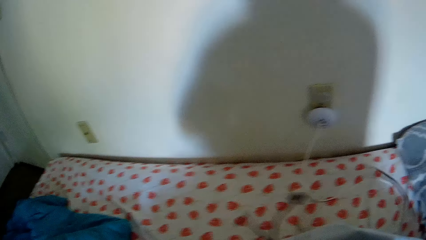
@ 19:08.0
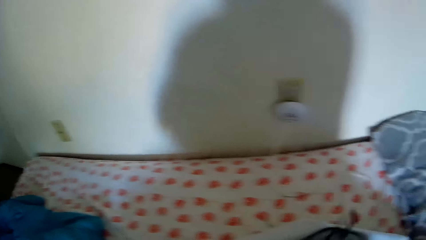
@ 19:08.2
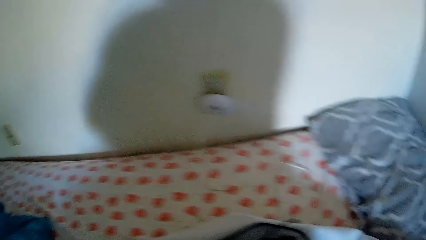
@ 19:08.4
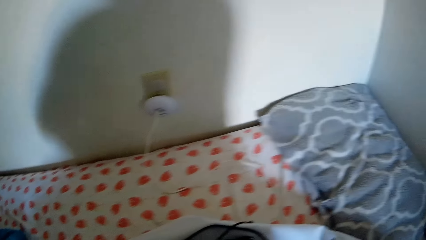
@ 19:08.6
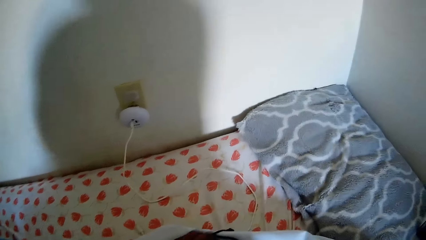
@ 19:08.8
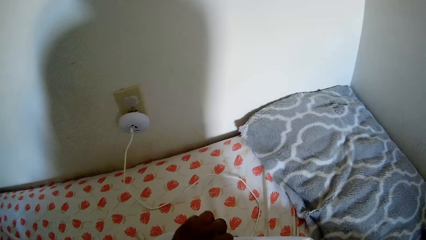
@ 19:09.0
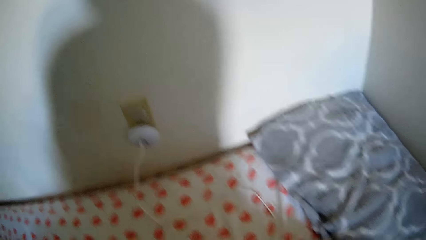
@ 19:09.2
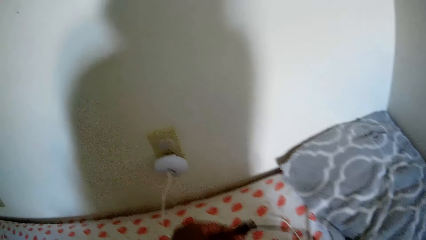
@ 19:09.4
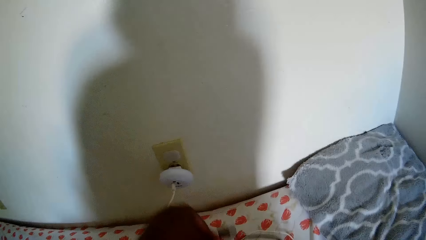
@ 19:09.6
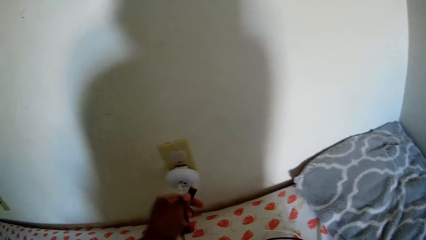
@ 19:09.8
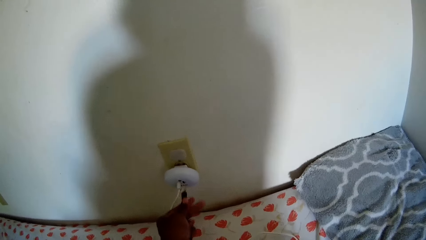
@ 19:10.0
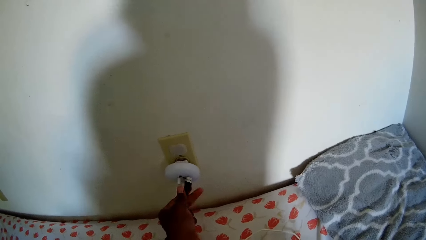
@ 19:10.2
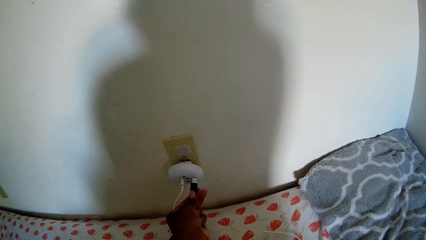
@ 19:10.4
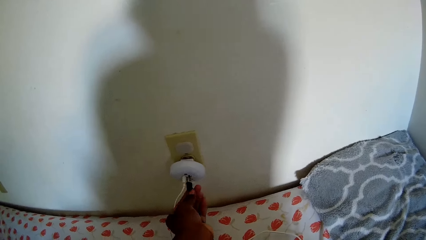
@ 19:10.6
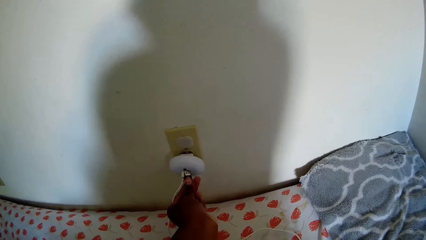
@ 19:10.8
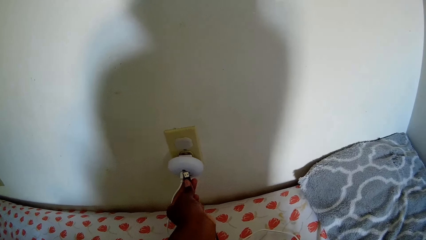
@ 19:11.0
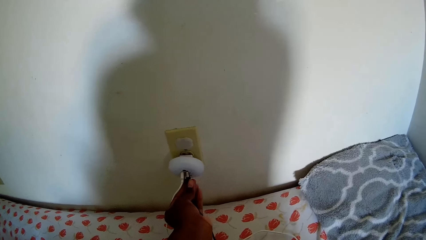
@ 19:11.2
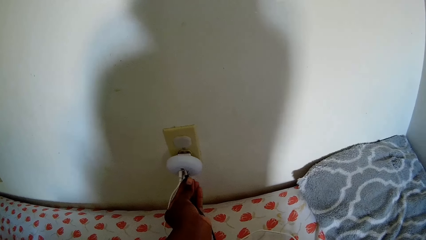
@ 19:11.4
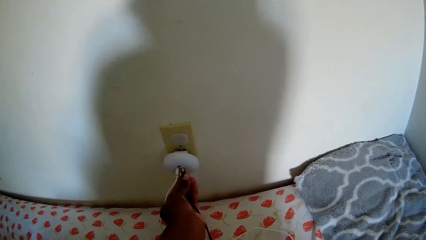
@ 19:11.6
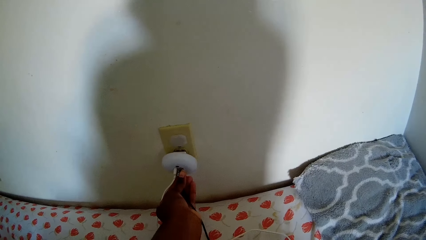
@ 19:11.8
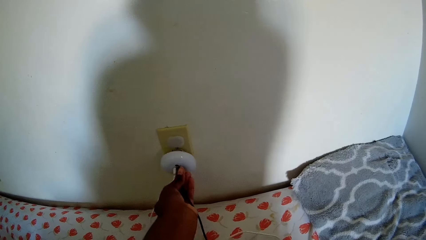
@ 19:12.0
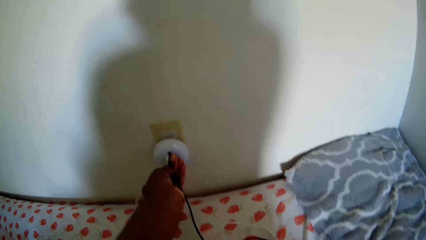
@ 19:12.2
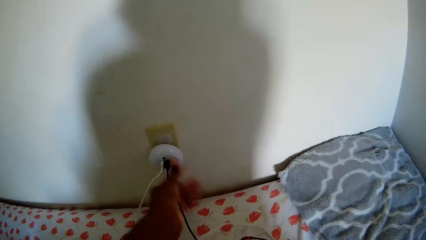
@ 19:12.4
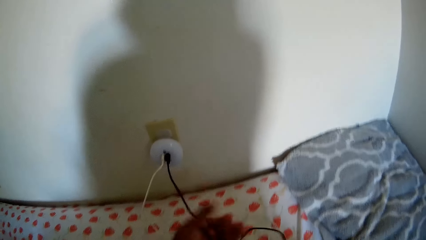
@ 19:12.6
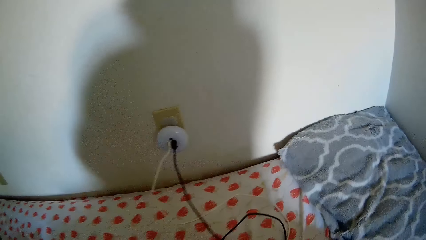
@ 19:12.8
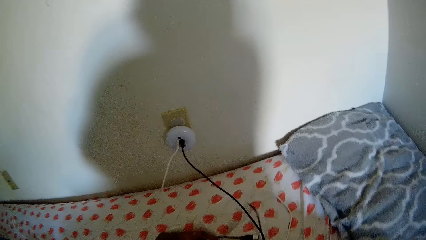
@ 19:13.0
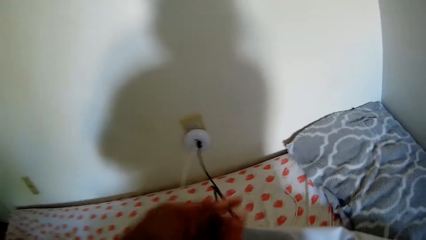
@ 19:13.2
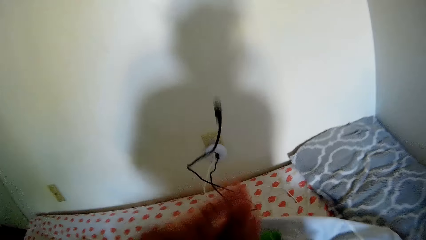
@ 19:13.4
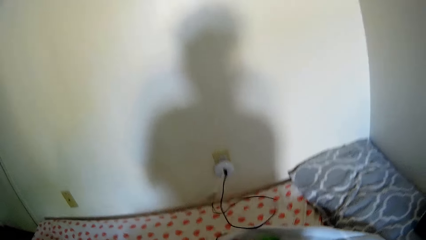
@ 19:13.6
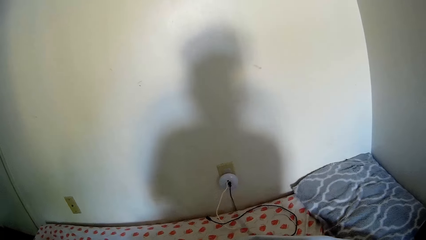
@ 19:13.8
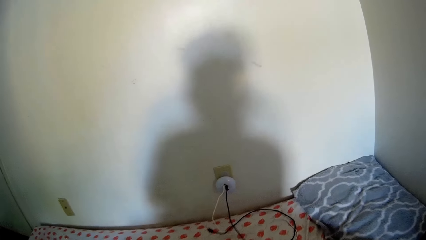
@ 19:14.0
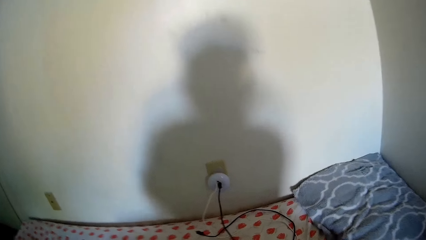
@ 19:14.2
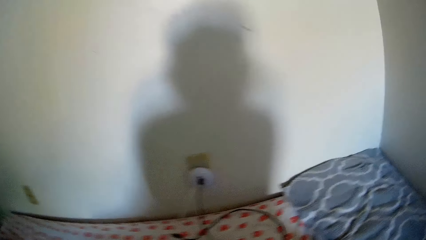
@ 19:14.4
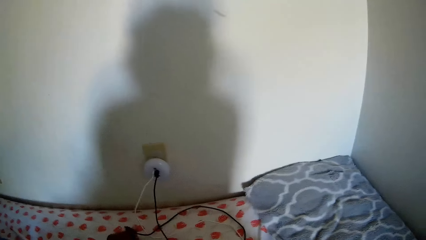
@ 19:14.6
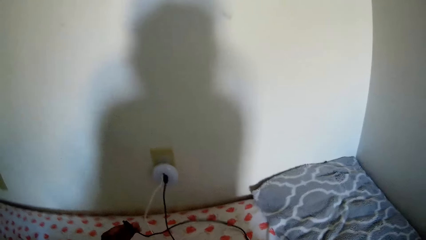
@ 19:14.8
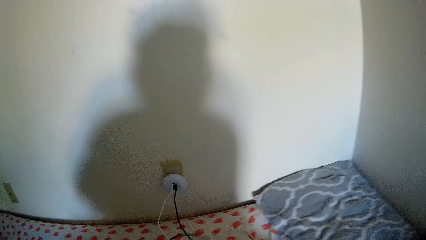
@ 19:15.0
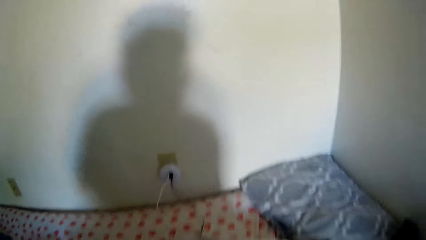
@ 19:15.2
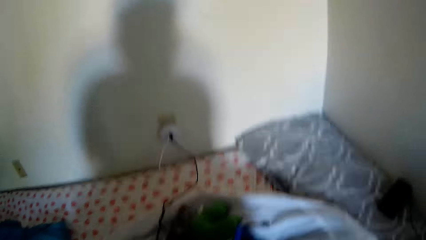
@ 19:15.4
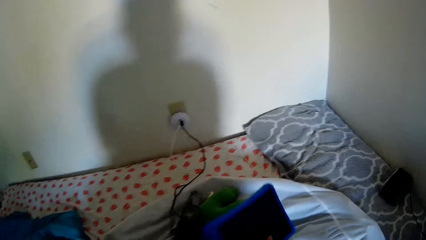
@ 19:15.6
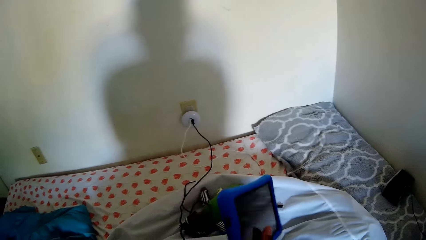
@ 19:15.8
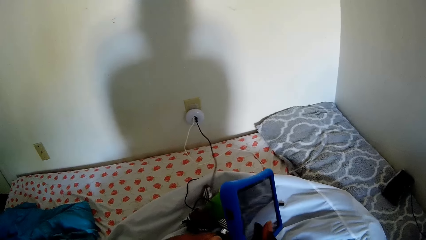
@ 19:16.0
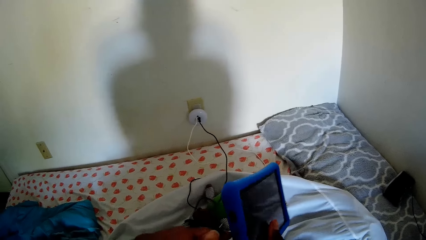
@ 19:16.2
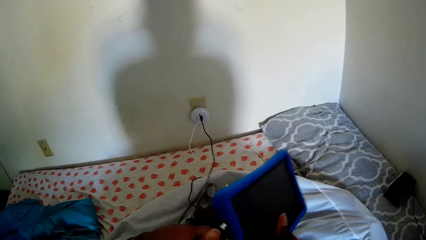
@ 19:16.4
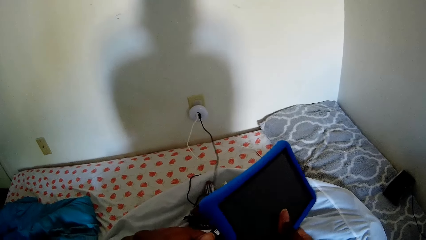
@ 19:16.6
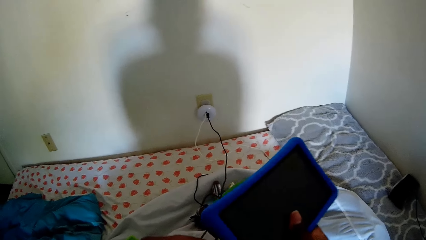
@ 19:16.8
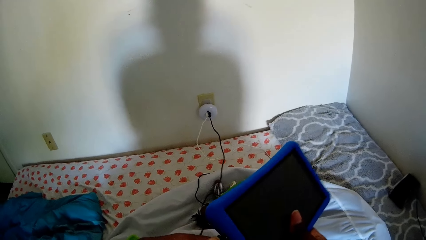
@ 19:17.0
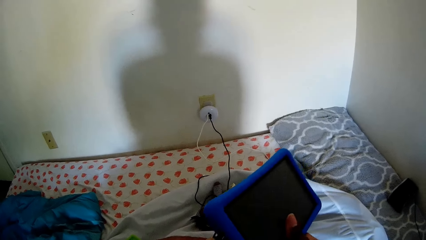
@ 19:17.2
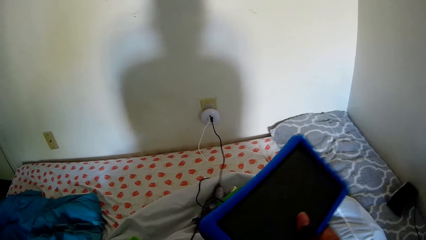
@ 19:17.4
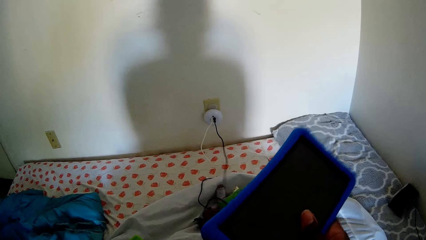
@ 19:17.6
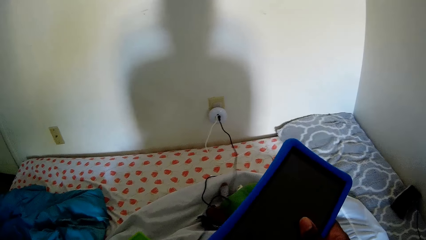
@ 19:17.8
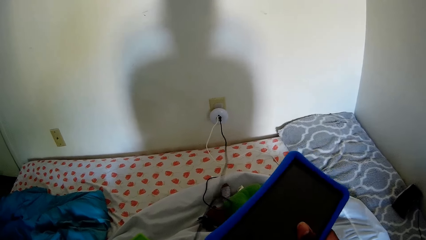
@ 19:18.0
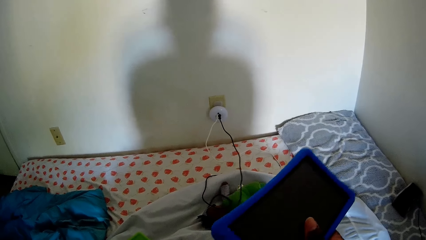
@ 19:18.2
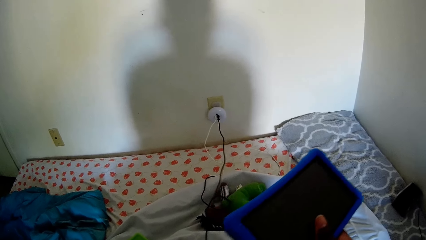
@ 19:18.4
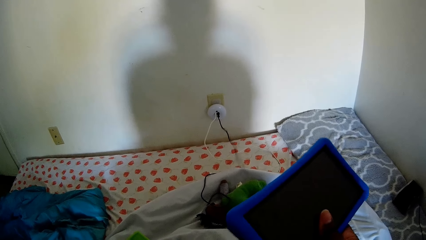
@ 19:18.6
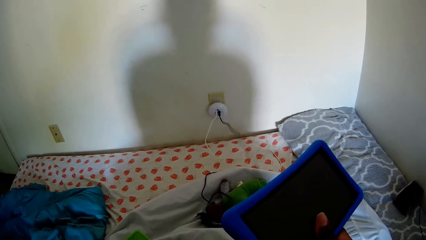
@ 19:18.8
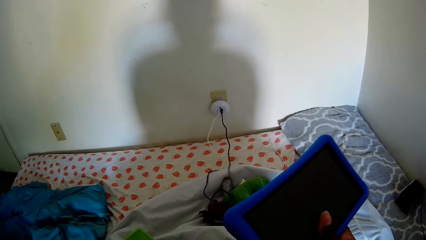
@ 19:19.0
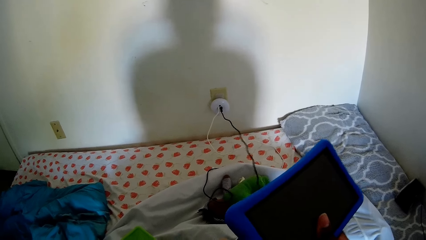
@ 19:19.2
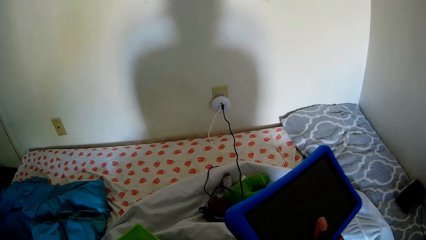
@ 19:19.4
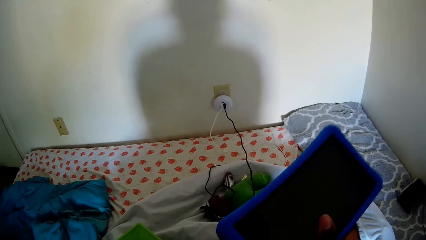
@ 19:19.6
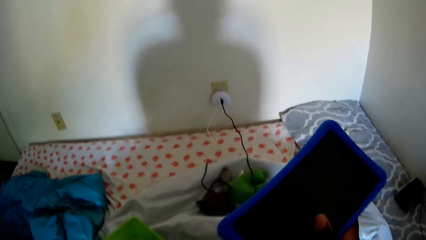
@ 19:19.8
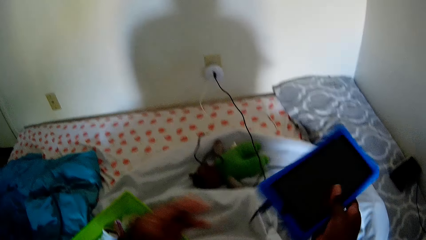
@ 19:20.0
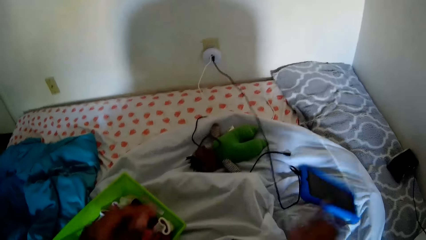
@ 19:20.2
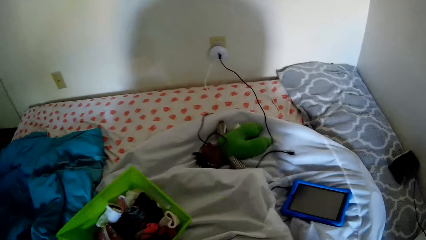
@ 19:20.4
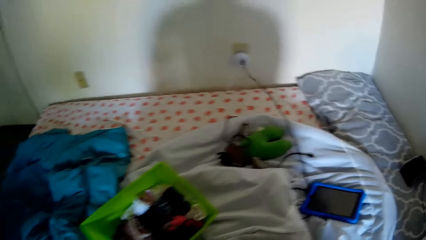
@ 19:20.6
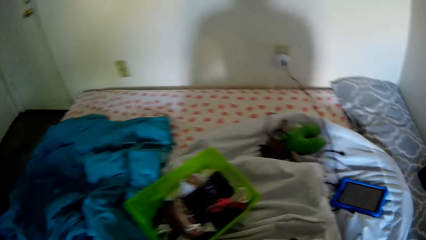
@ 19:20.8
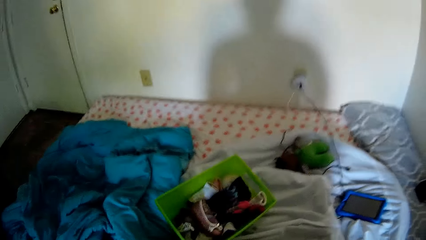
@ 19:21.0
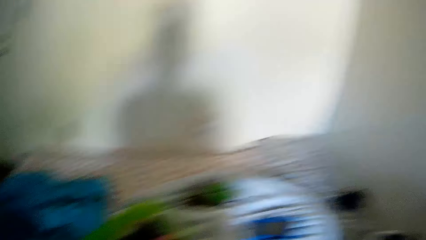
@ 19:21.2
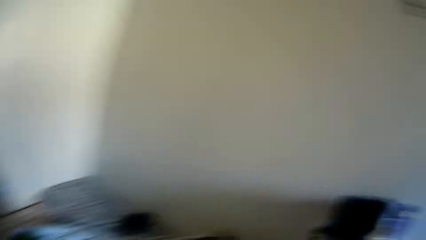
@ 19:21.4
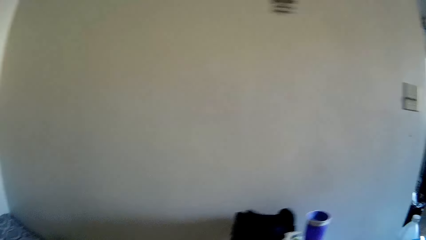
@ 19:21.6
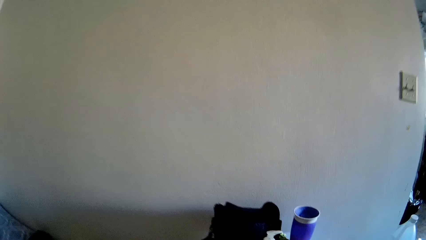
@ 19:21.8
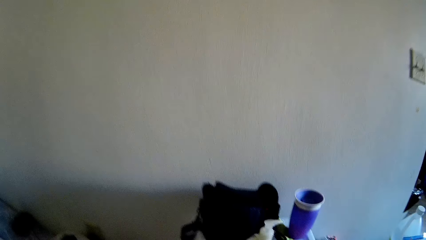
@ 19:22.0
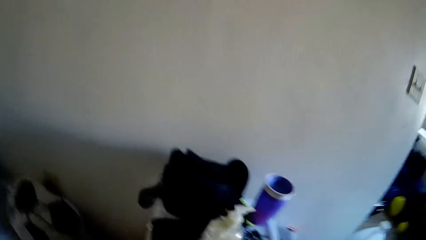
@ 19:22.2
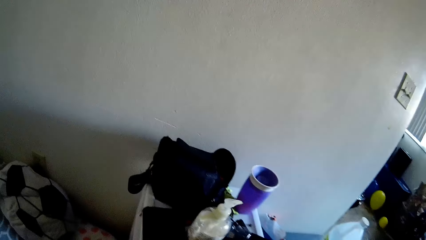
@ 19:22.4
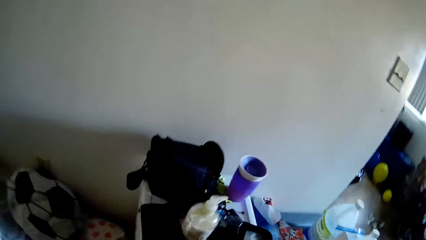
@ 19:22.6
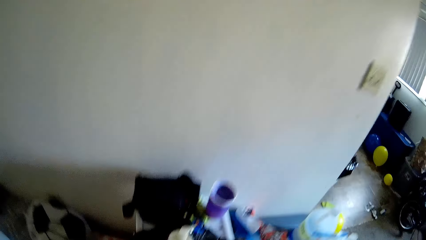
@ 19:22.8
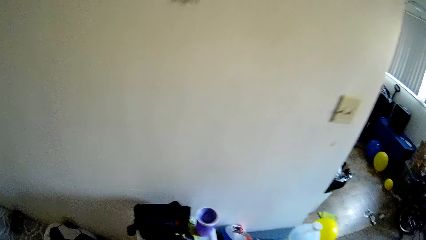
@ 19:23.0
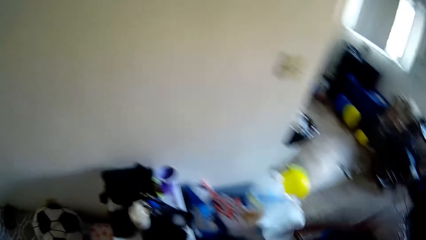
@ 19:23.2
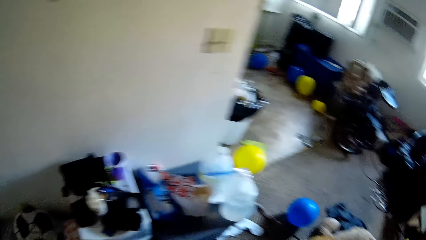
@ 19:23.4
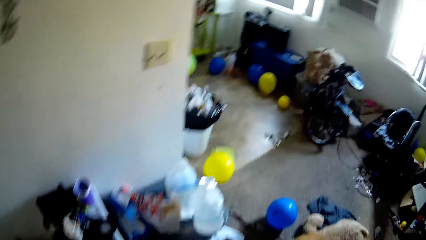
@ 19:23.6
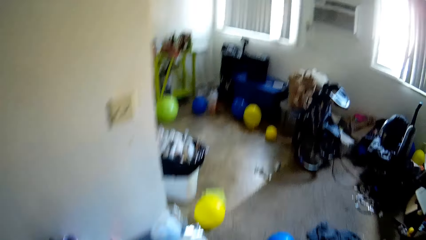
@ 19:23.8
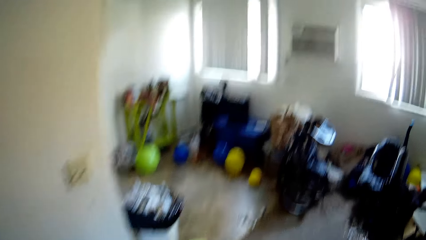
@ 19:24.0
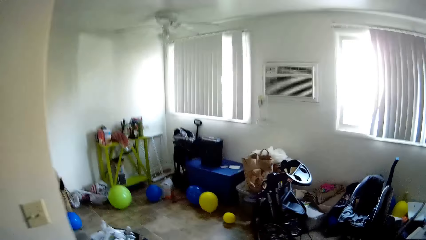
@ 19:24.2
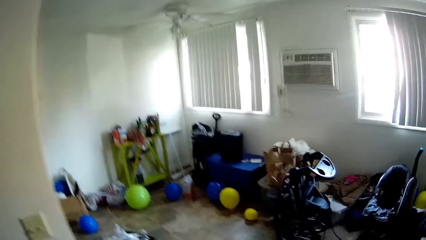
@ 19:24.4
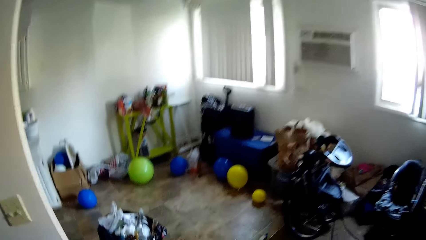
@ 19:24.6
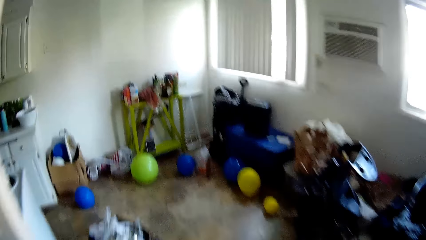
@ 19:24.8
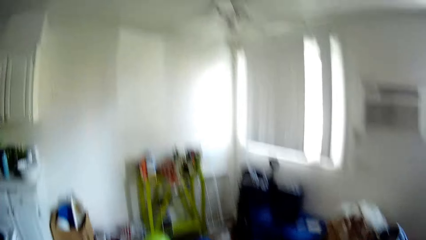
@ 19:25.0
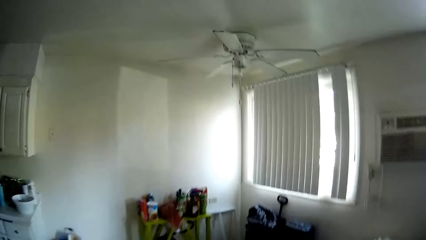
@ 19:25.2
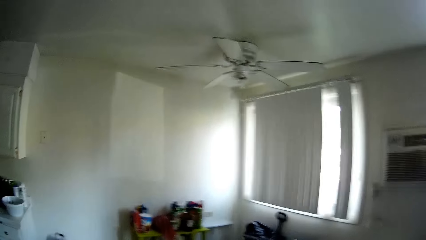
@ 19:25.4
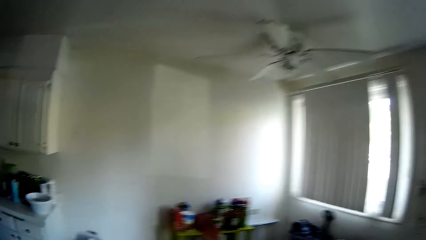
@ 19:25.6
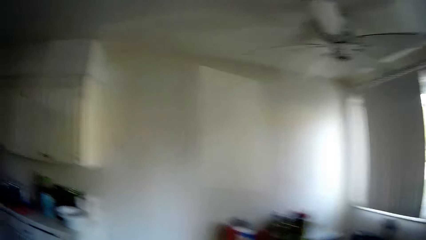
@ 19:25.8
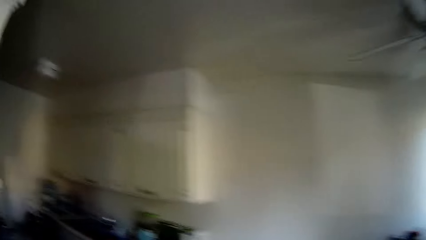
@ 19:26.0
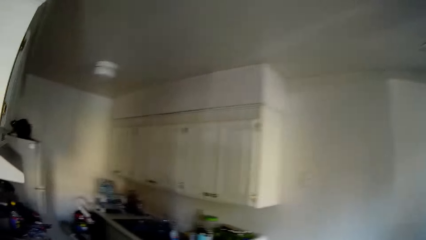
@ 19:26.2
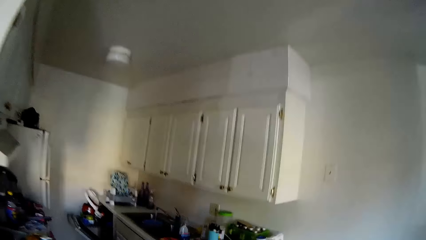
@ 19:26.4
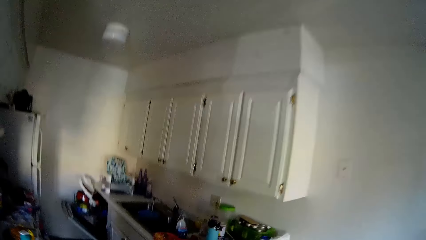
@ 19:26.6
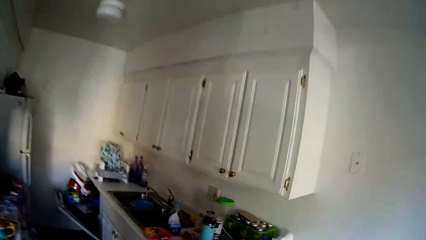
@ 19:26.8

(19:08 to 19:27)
The camera wearer plugs the cord to an adapter on a wall socket with her left hand. She holds the cord with her right hand. She talks. She picks up the charging cable. She plugs the cord to the phone with her right hand. She drops the phone on the bed with her right hand. She looks around. She walks around the room.
